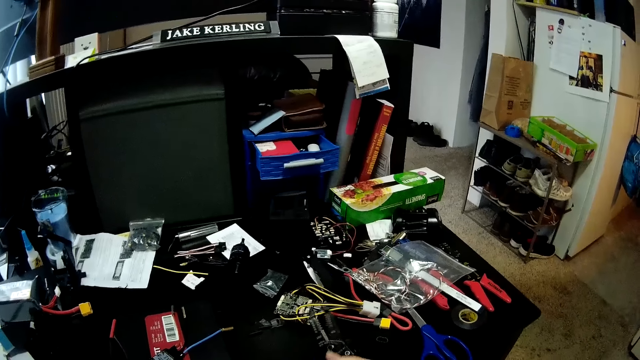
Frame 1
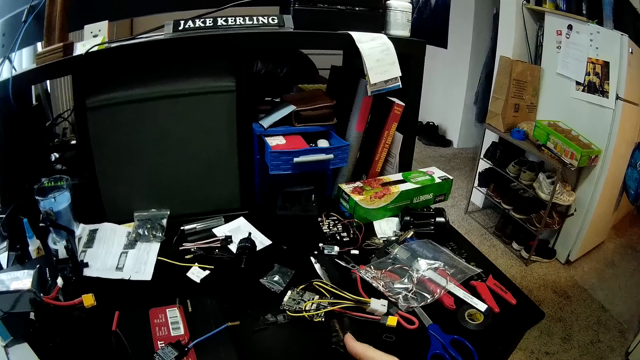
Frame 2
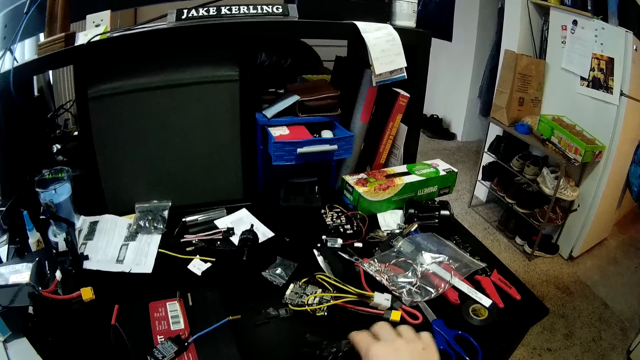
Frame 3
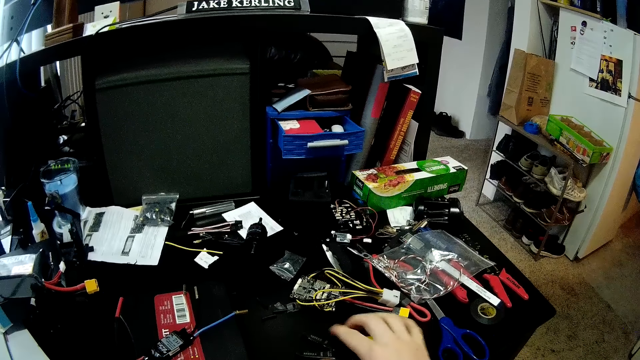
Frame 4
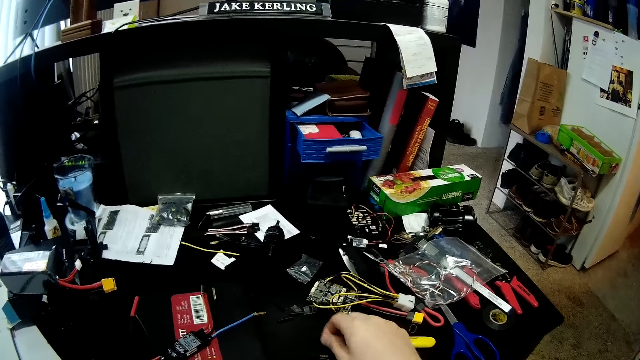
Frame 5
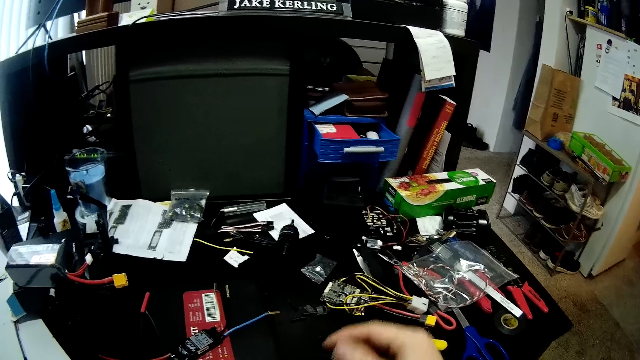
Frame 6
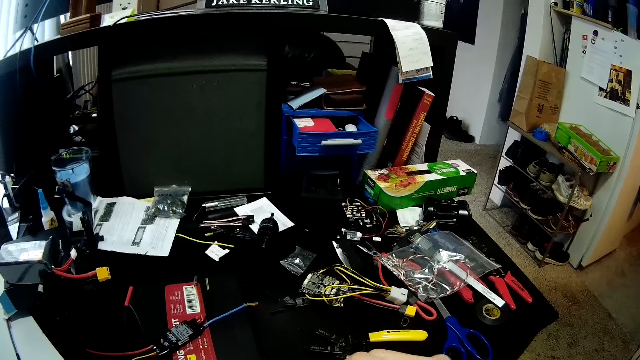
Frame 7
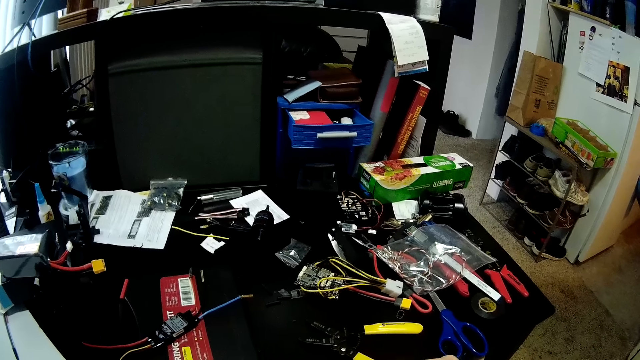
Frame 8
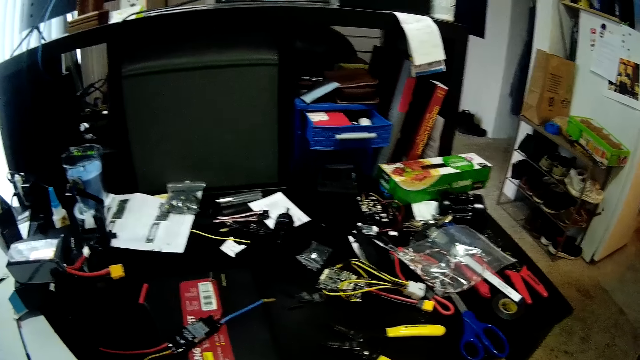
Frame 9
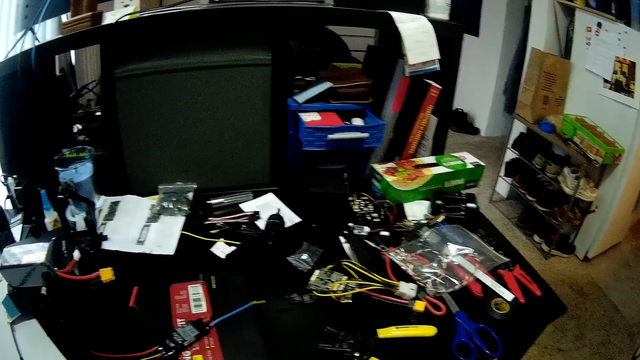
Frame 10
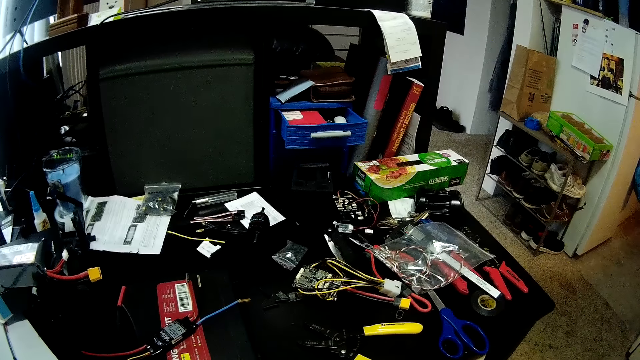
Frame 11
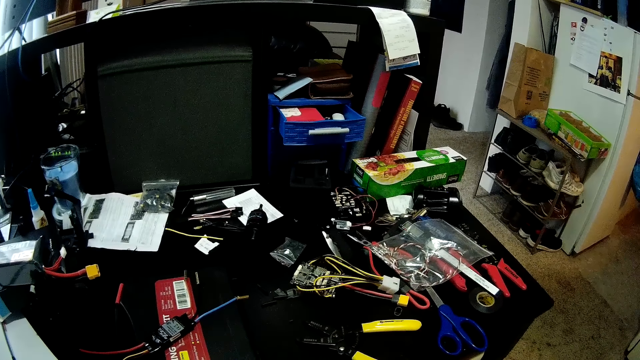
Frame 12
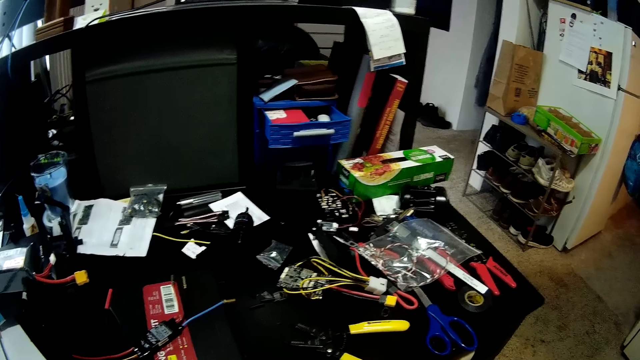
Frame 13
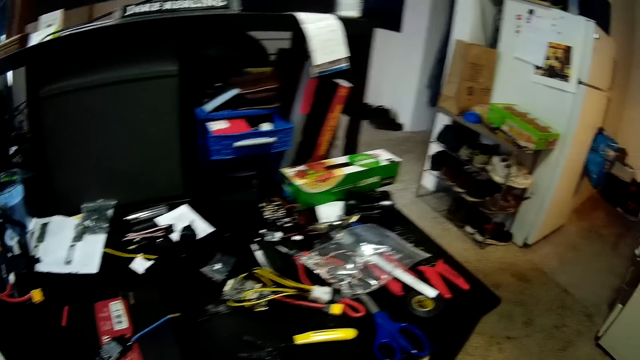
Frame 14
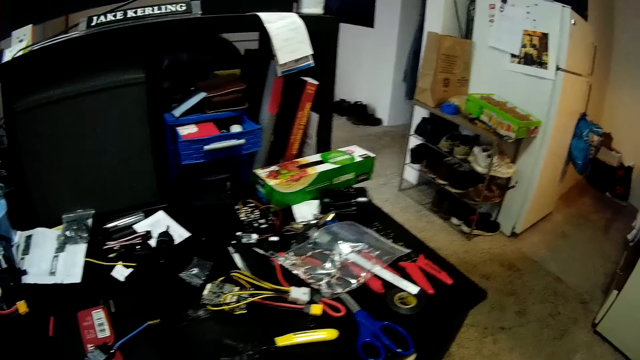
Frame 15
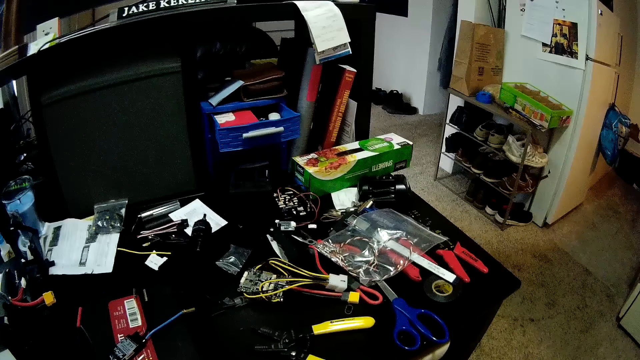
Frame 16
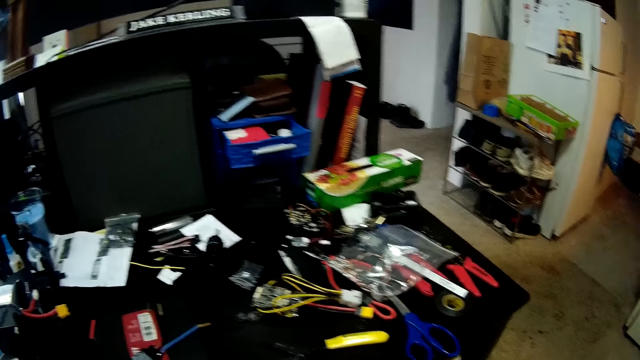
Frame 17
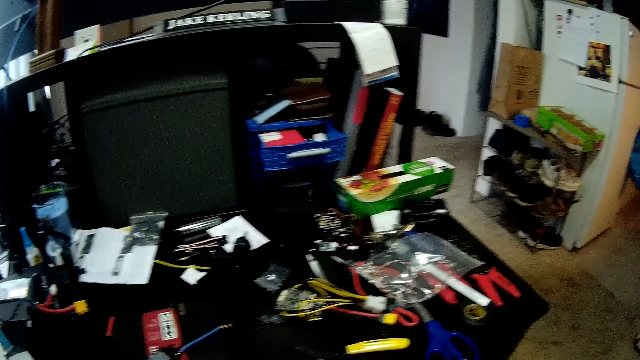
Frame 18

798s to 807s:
The camera wearer puts the pliers on top of the chest drawer. They pick something.

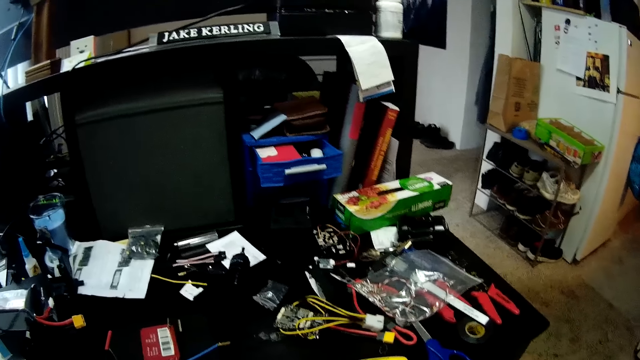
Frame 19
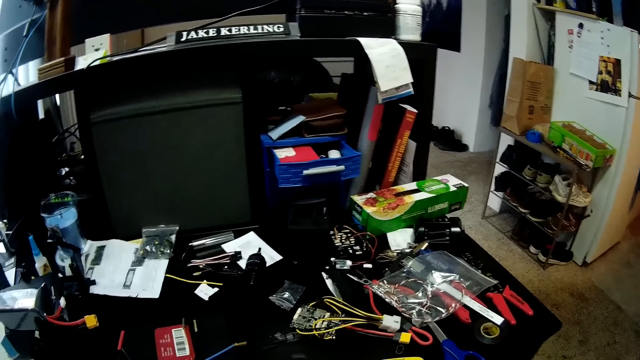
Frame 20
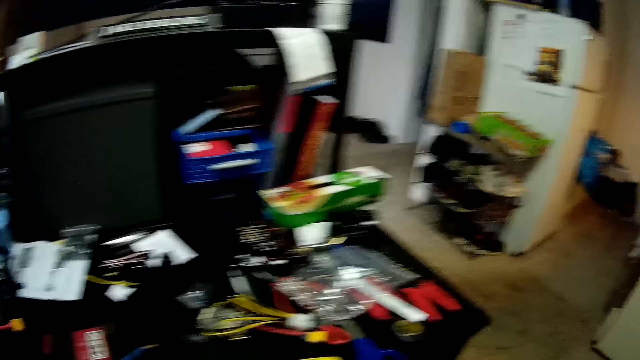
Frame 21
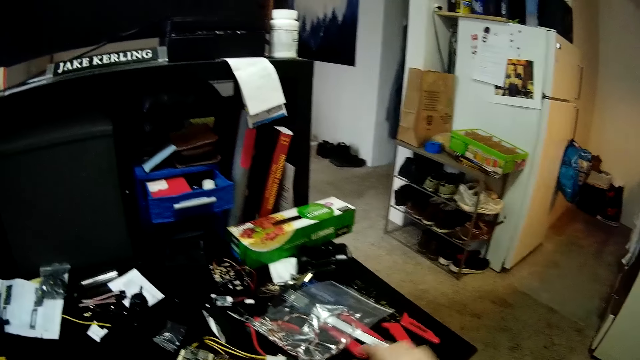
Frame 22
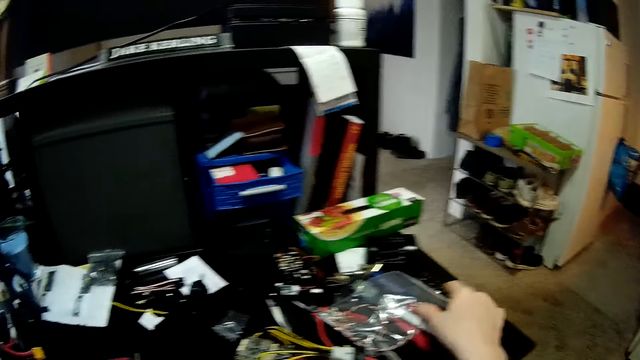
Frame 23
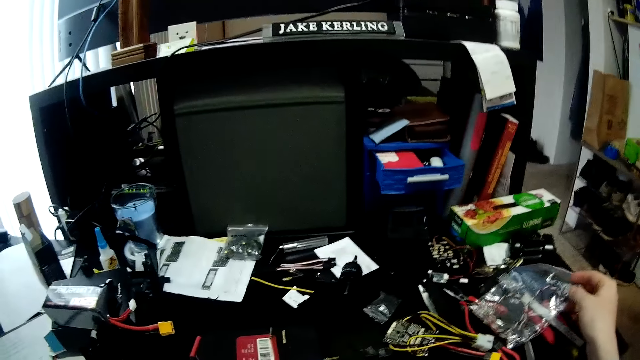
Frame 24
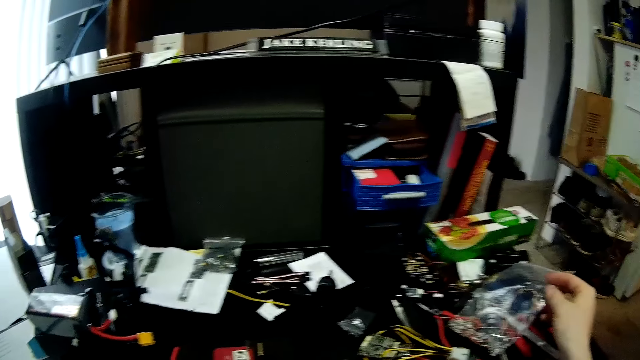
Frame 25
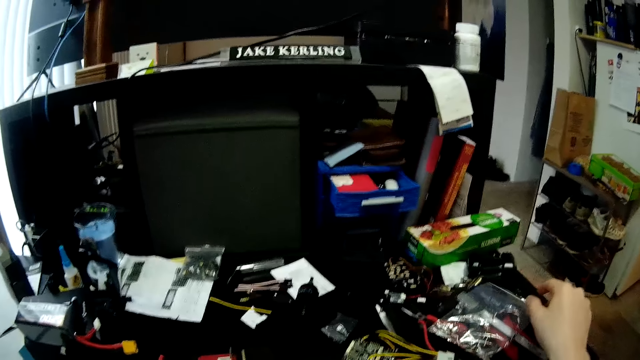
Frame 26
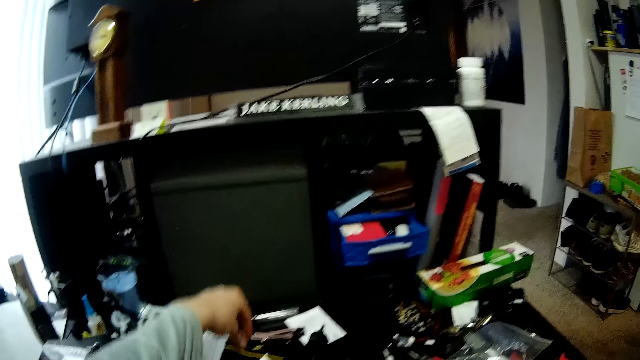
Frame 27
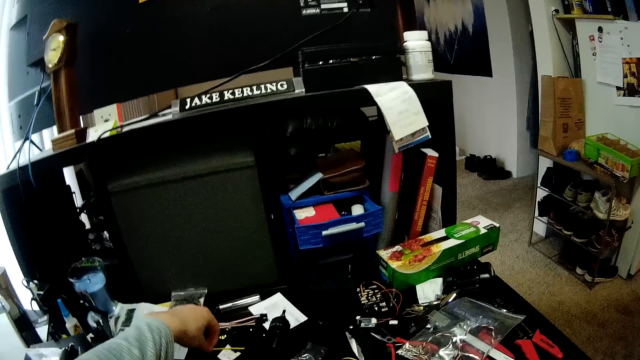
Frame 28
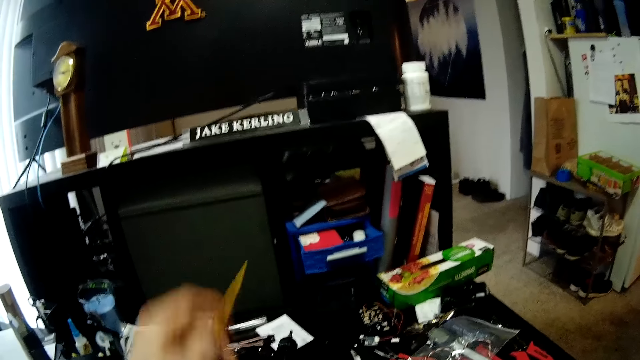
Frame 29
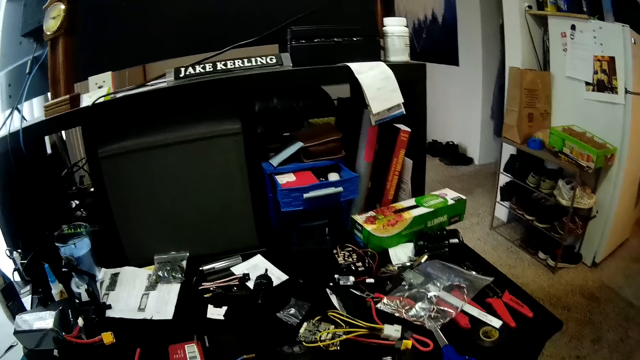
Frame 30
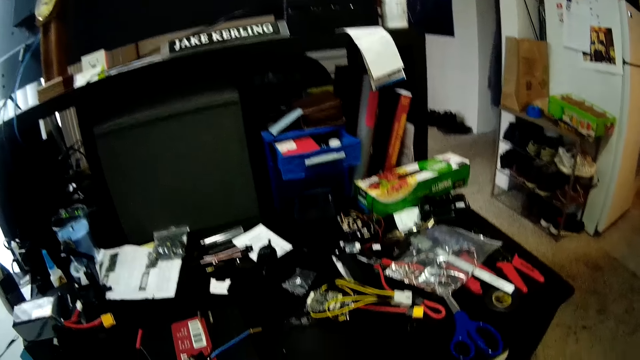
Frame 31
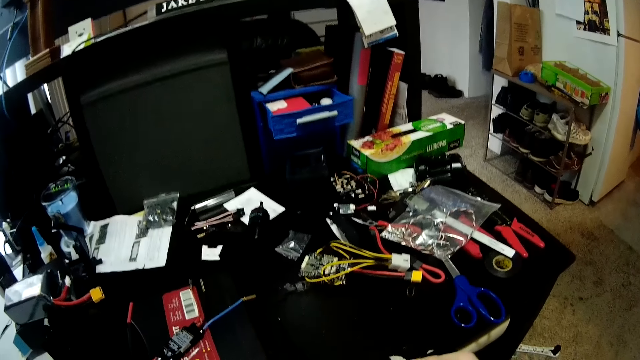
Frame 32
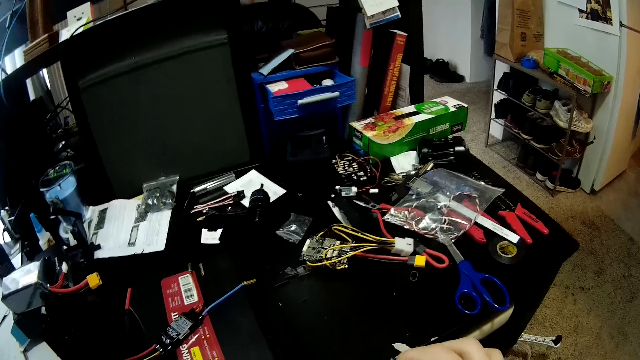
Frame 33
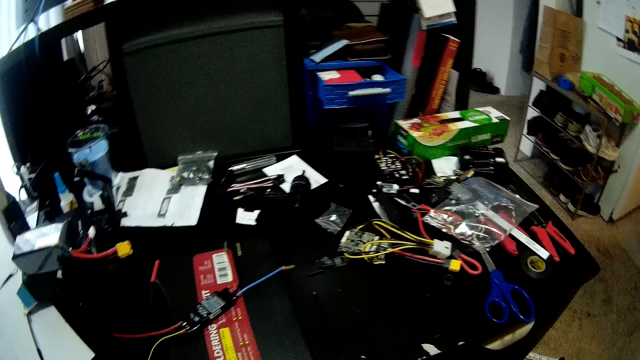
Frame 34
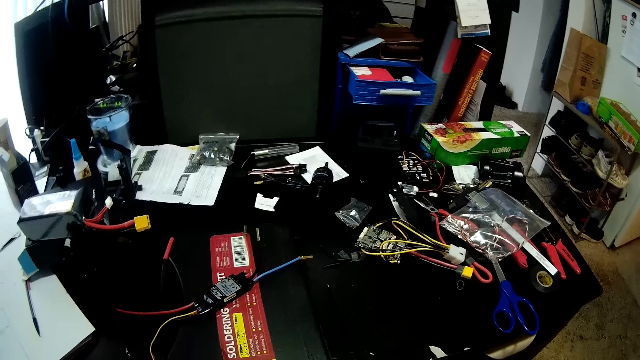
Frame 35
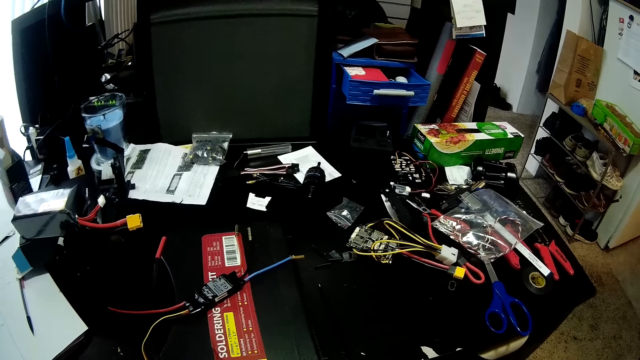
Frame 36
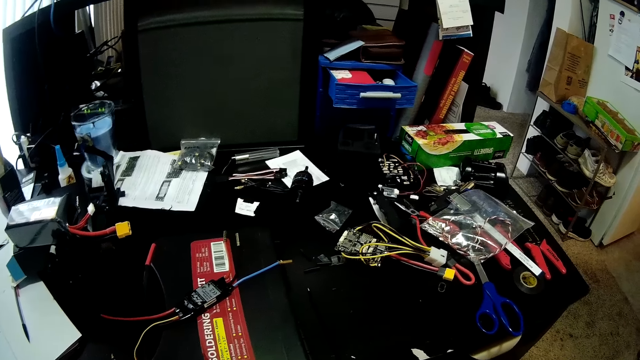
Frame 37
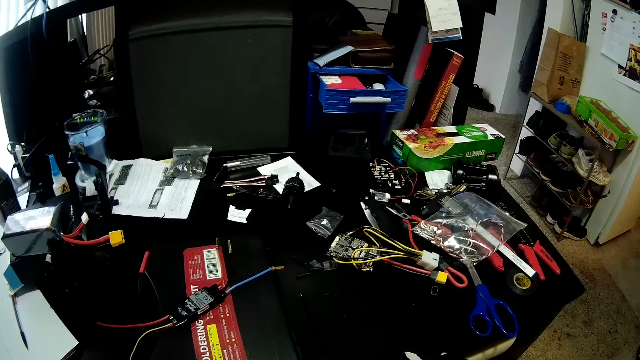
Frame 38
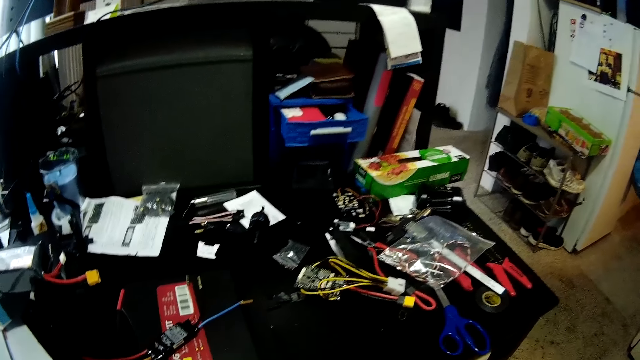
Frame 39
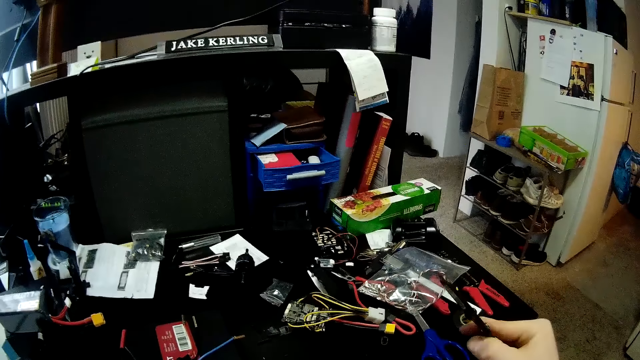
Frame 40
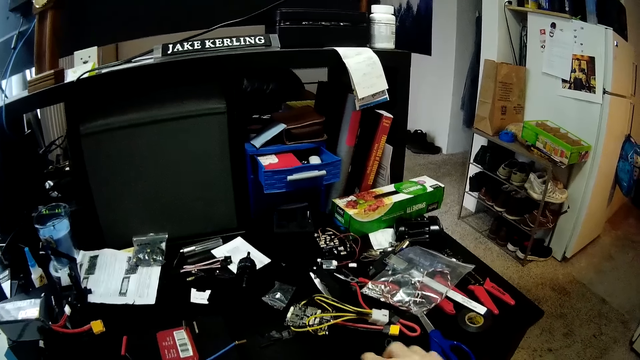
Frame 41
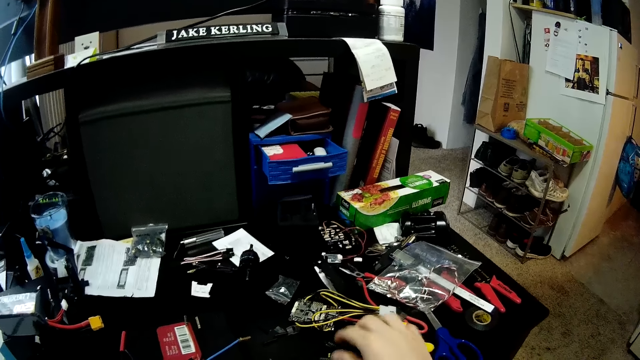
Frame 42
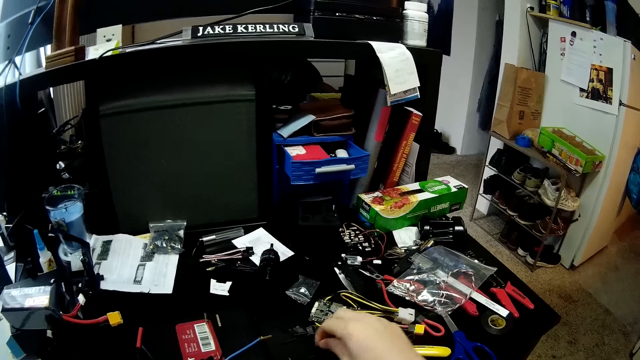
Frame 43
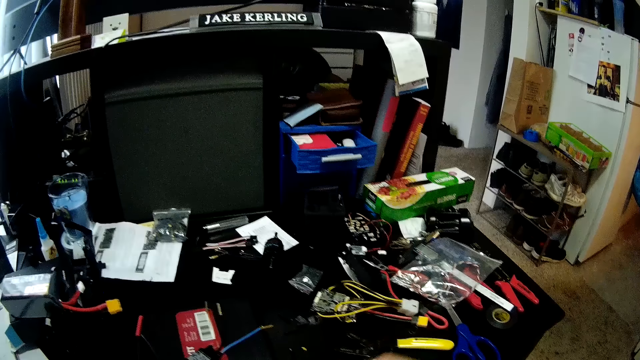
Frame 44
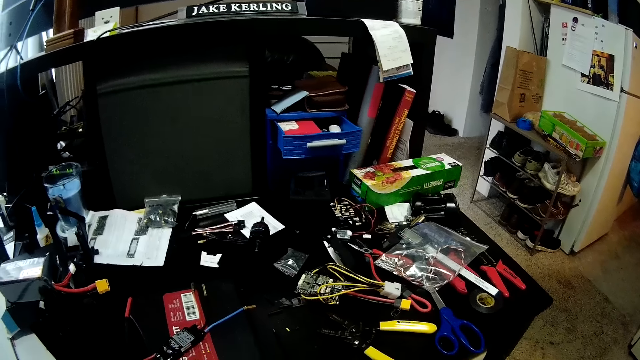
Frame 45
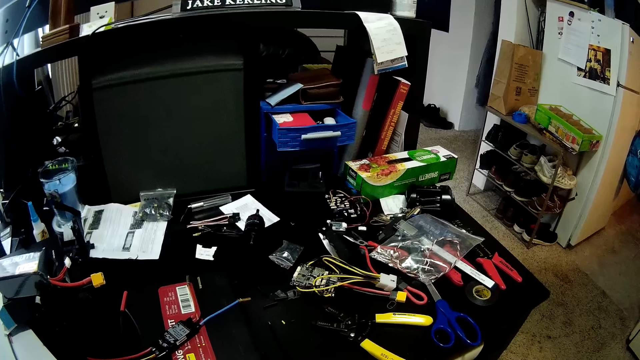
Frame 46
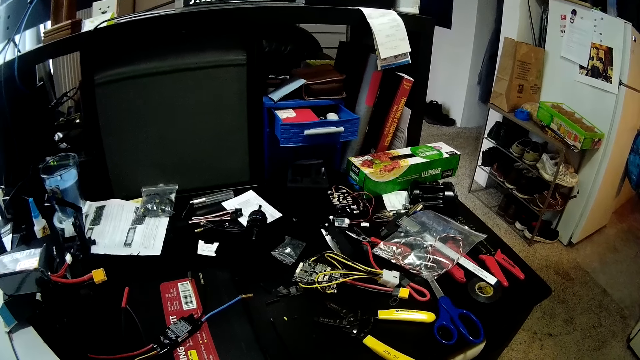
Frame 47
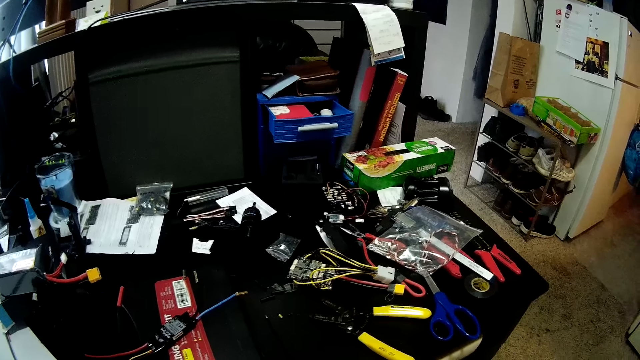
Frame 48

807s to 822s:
The camera wearer touches a plastic bag. They pick something. They pick the pliers. They look around the worktable. They put the pliers on top of a chest cabinet. They pick something. They put something on top of the chest drawer.
